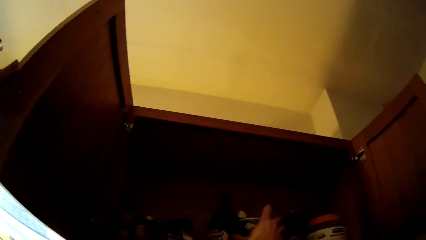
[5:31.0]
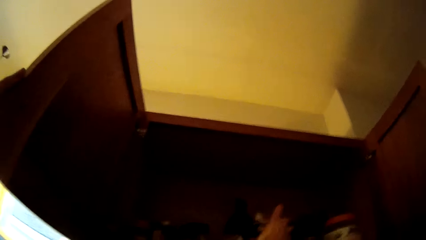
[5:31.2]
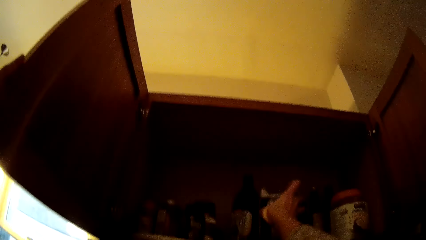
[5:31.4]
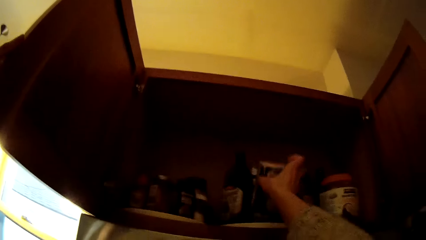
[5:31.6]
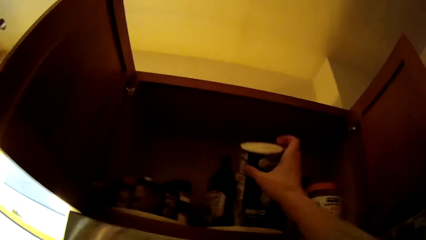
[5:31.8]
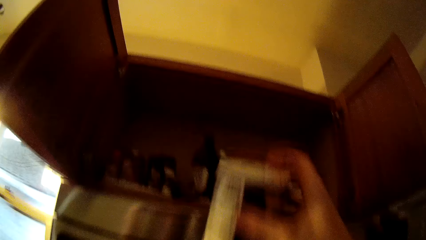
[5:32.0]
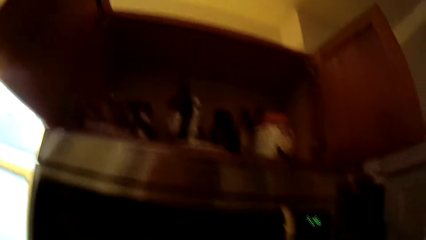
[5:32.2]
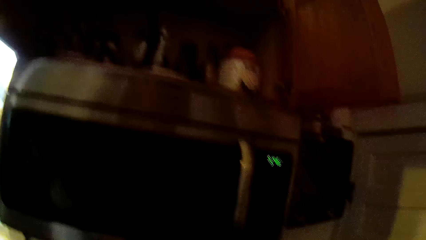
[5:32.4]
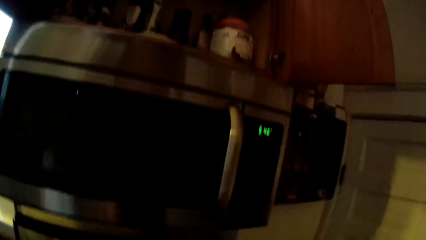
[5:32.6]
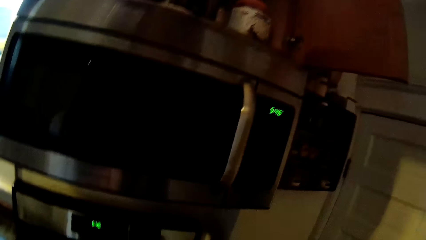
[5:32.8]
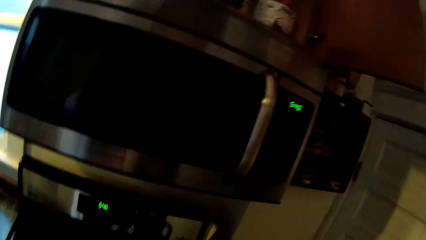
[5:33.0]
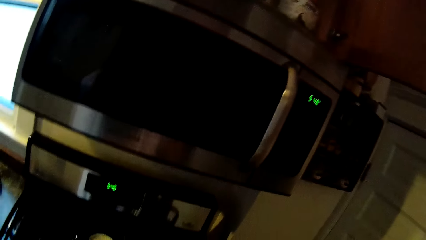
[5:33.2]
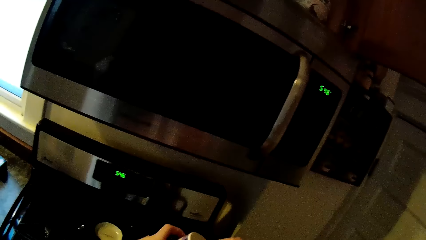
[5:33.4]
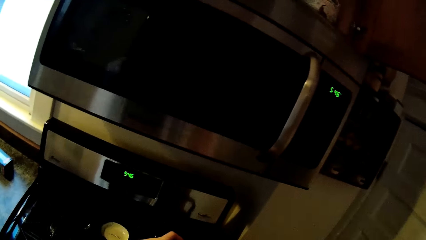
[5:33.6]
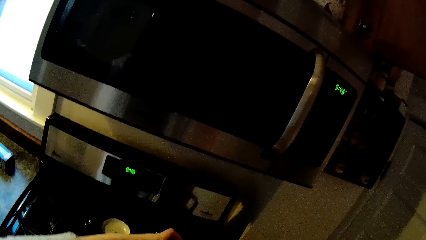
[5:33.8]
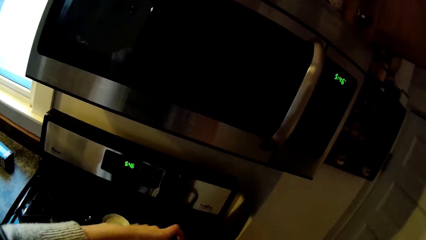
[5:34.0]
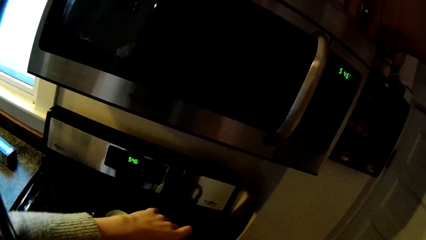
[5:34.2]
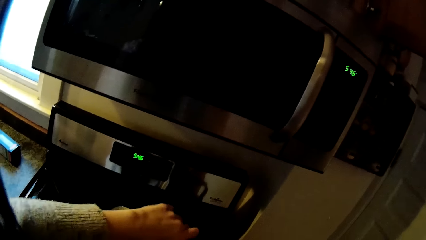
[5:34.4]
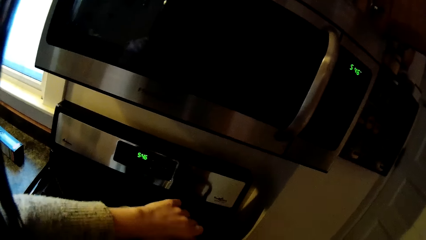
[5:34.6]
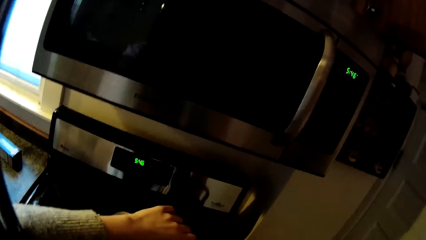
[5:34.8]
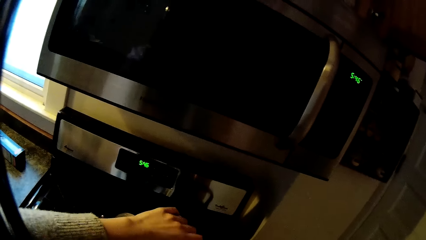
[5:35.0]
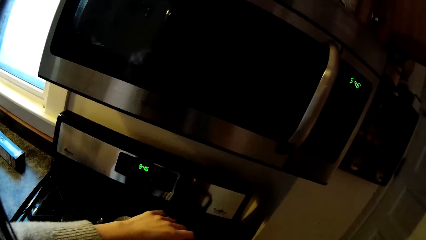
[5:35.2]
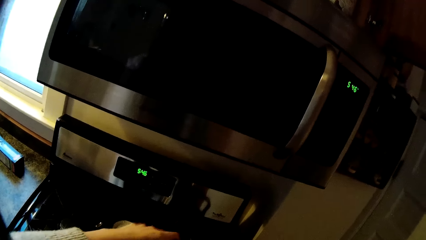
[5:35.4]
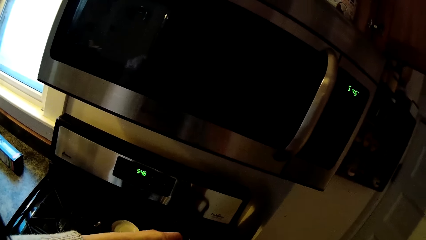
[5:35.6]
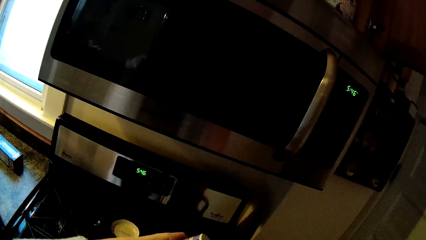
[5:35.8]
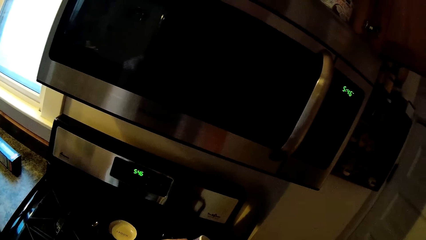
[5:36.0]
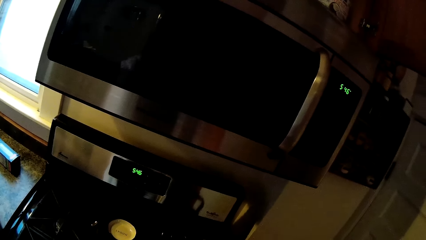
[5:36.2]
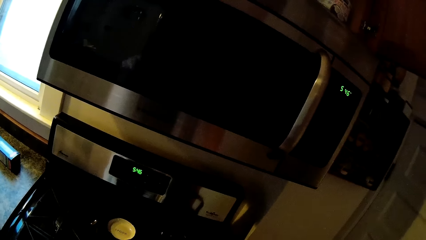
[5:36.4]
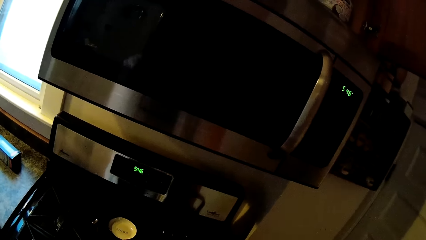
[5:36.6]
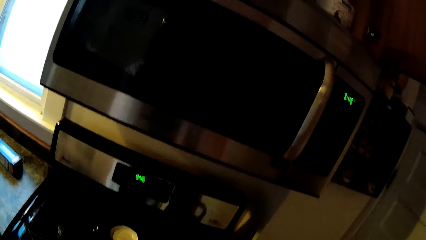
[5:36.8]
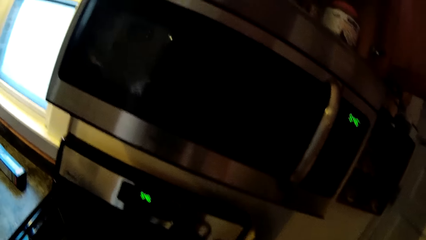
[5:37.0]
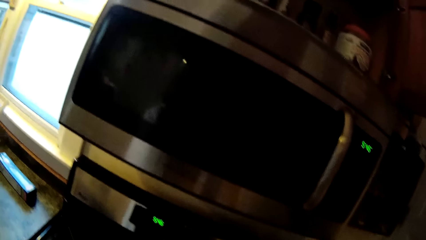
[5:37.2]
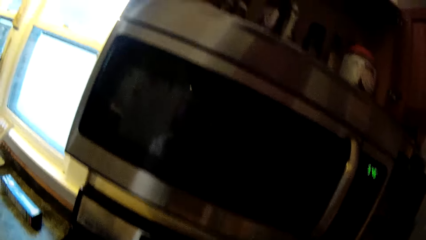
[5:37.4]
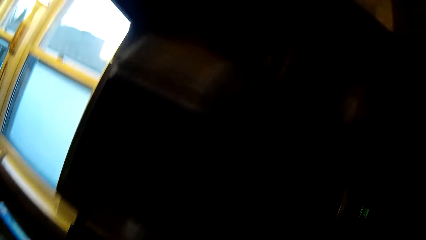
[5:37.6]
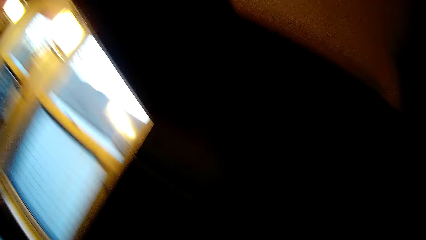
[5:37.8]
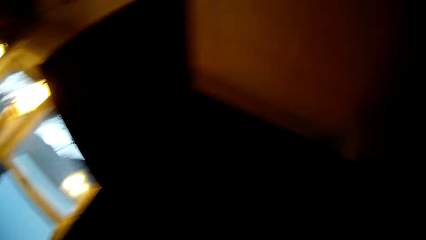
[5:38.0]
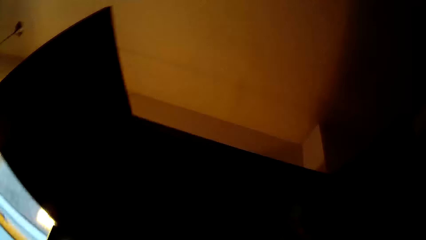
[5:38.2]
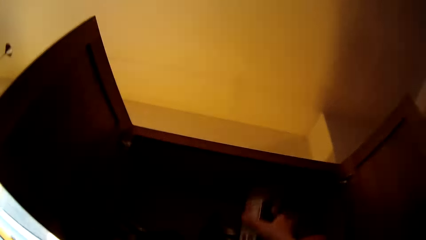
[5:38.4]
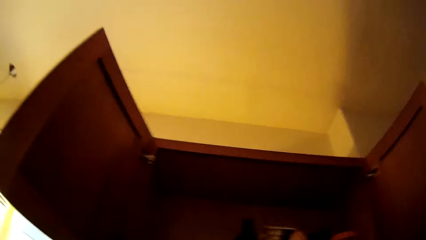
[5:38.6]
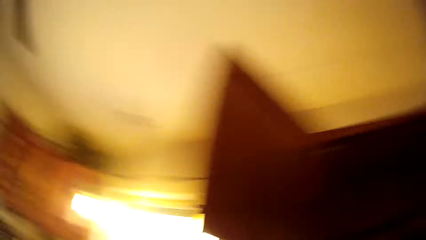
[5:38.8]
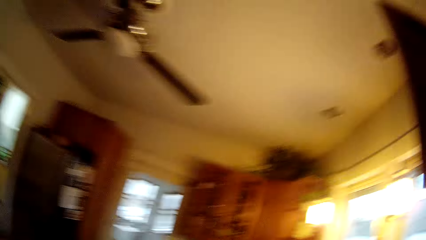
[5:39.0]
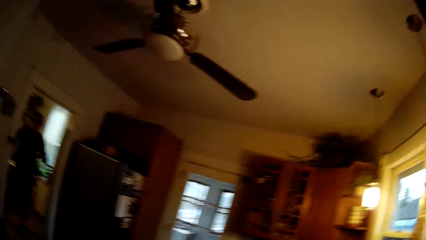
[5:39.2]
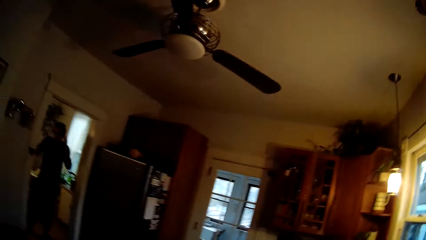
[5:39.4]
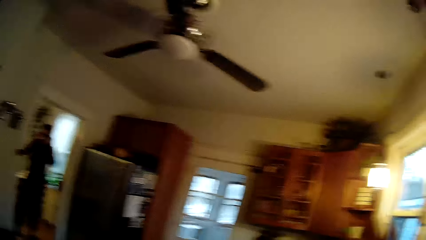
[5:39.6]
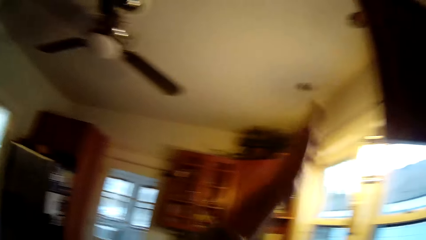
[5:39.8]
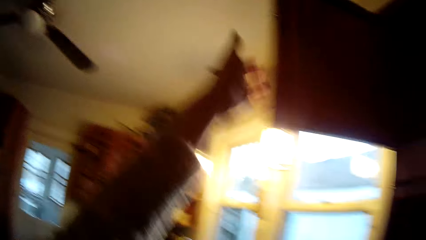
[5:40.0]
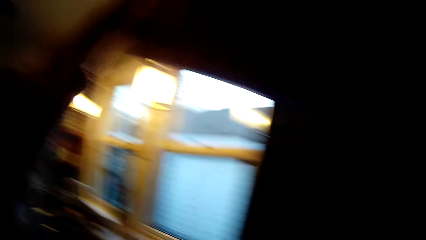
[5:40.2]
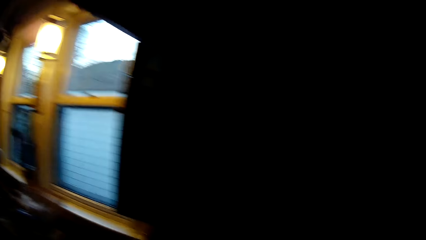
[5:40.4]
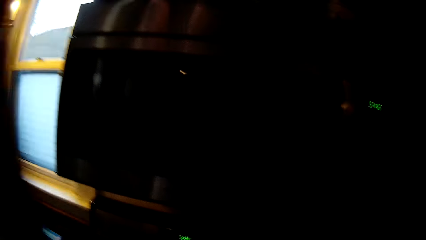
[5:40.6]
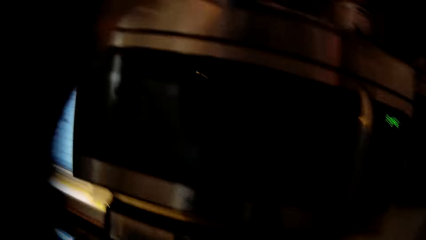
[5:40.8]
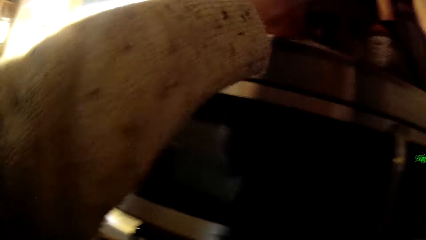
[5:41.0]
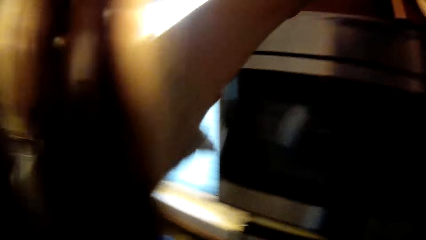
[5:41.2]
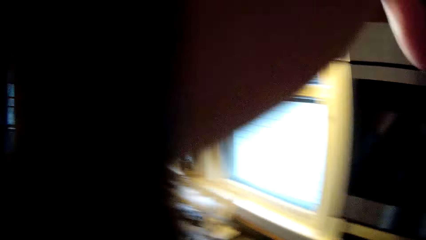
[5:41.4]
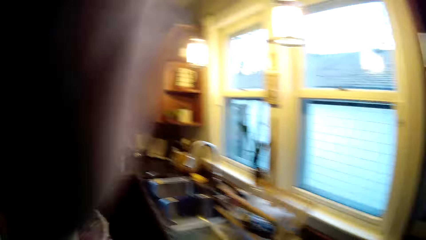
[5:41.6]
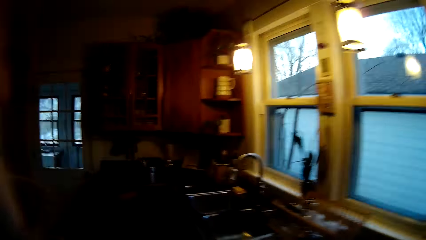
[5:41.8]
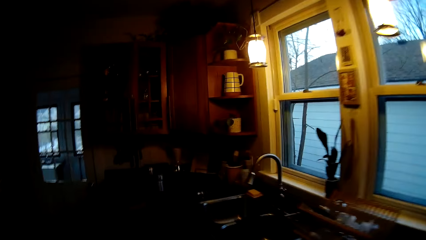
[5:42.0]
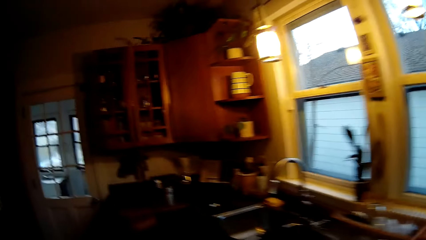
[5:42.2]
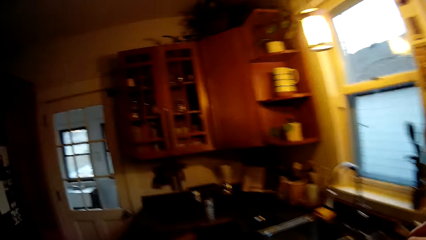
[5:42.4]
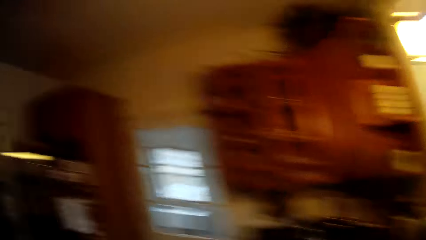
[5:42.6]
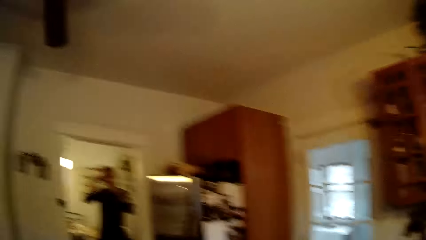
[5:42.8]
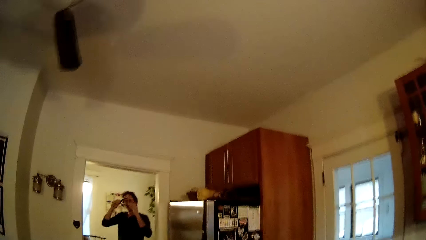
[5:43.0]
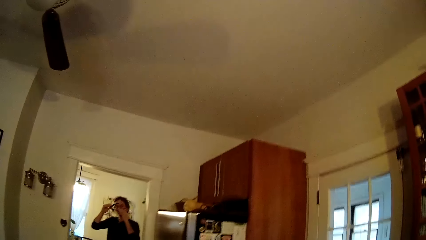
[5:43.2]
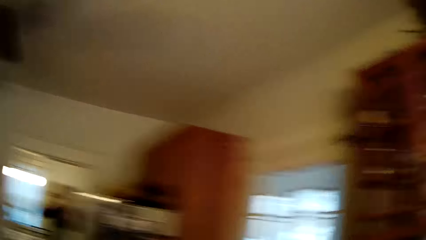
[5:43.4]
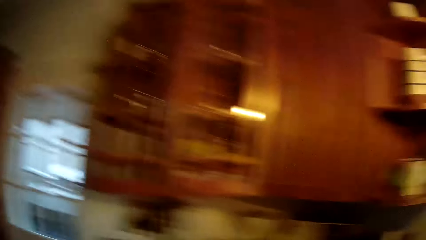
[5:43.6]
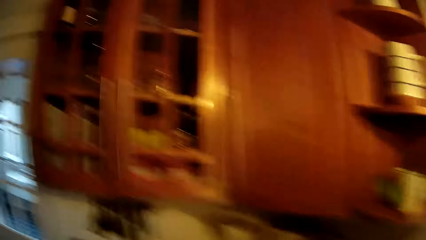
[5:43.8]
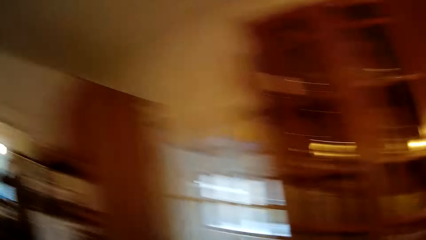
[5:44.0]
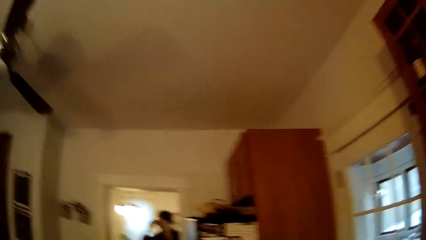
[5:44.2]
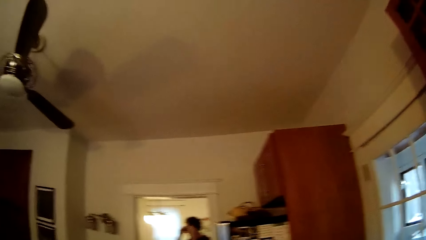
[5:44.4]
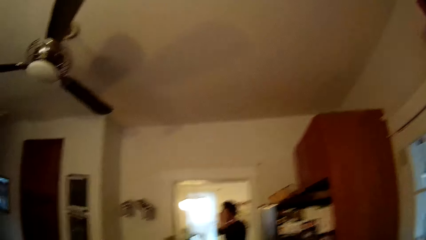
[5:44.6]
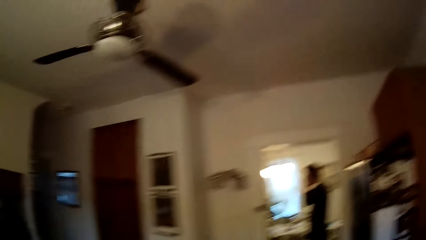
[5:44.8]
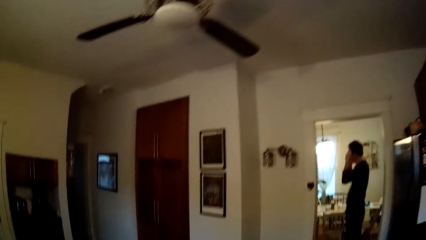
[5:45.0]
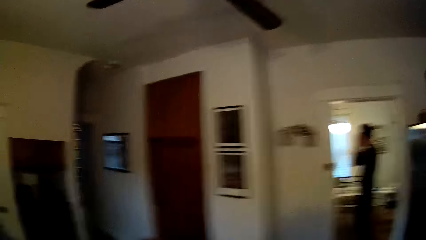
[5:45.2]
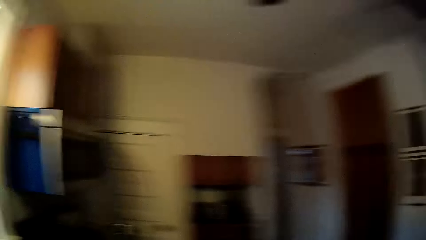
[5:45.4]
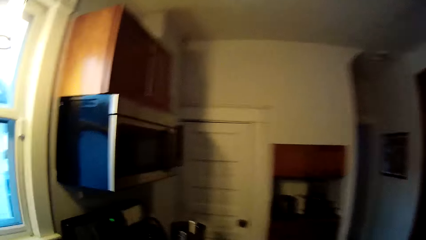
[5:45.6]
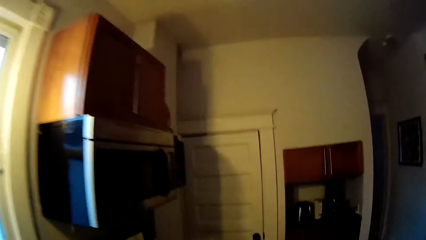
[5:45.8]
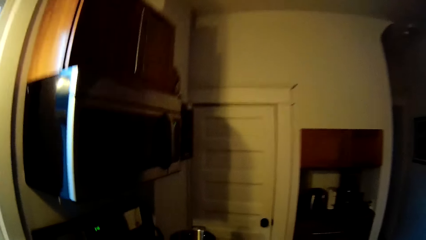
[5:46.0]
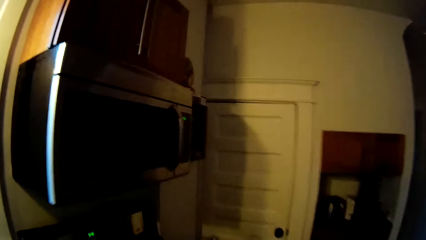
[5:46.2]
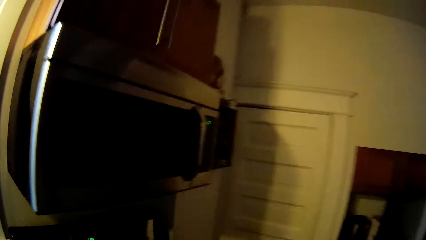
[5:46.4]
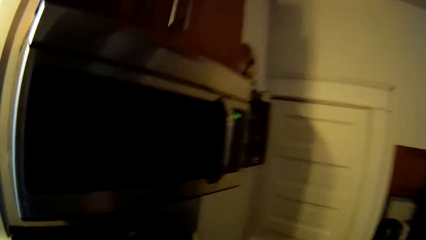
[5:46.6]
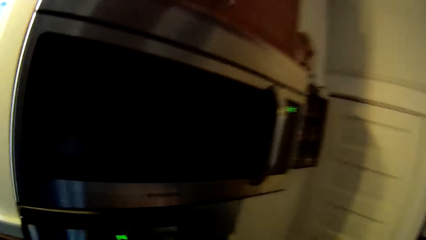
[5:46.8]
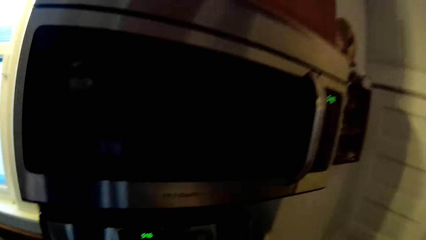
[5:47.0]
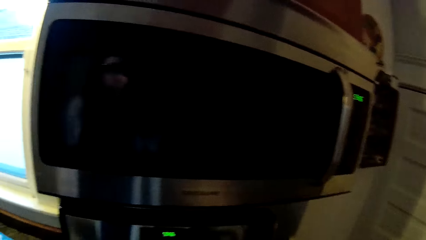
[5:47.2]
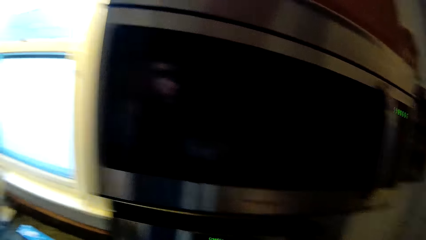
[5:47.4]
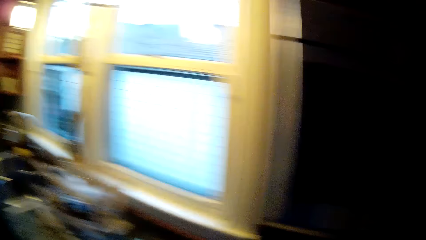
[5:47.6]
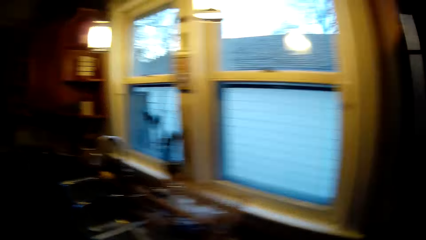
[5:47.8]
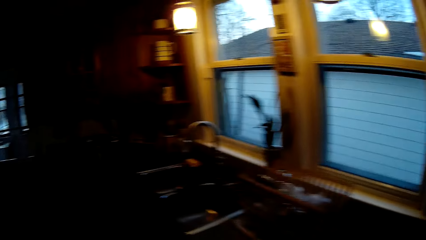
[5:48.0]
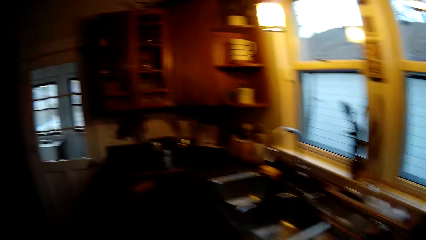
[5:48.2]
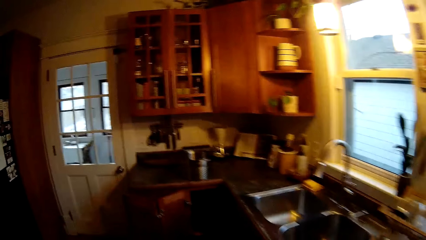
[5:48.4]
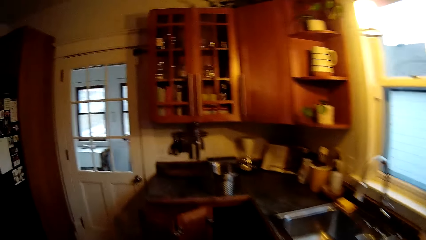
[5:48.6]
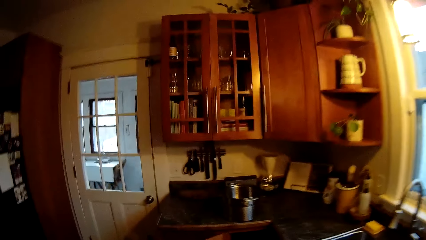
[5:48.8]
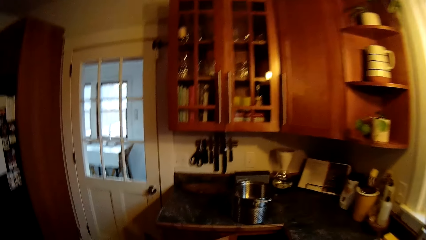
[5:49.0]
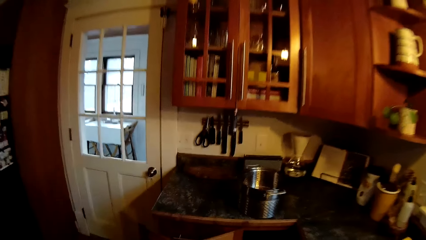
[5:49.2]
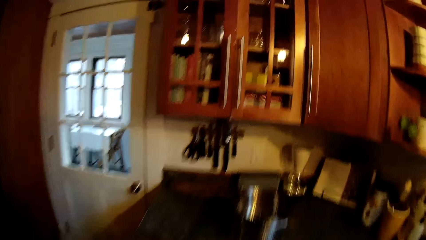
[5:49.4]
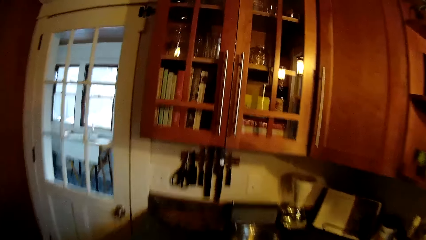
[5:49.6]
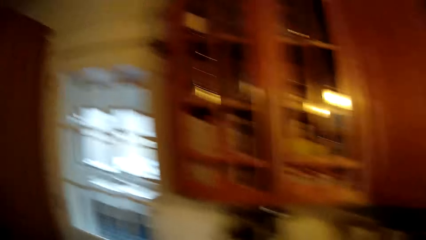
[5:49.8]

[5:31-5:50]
The camera wearer removes a container of oatmeal from the cabinet with her right hand. She does something. She pours some oatmeal into the pot on the cooker. She looks around. She walks the container of oatmeal to the cabinet with her right hand. A man appears. The camera wearer converses with the man. She closes the cabinet with her hands. She steps forward and looks around. She steps forward. She walks around the house.
